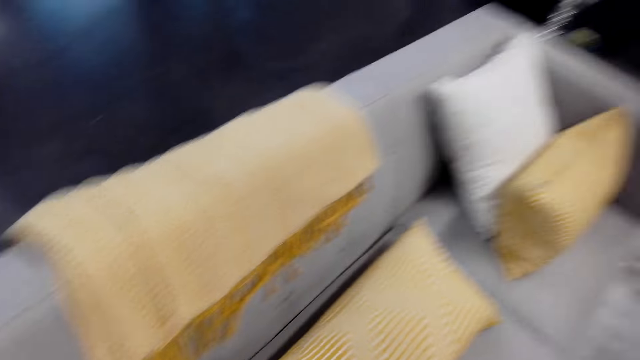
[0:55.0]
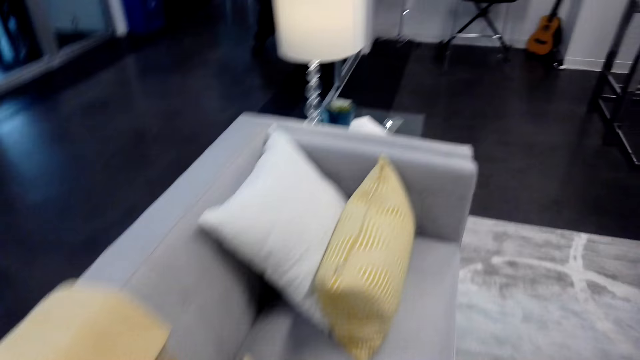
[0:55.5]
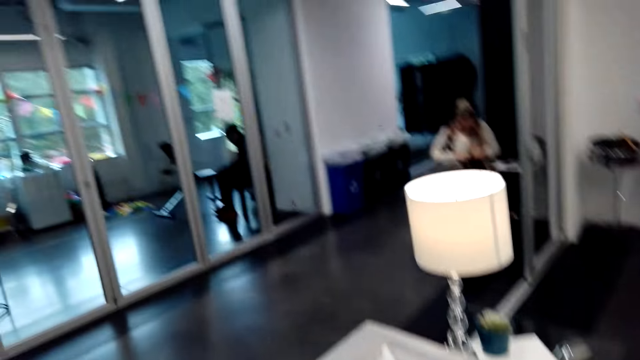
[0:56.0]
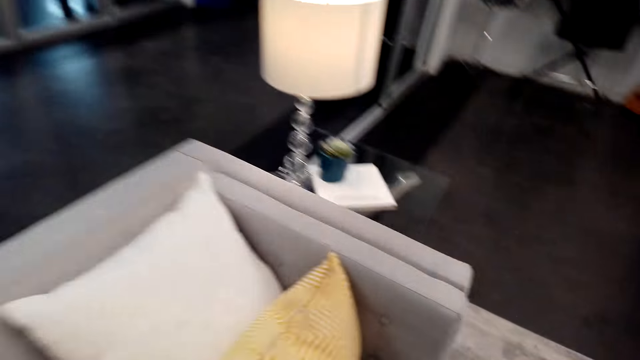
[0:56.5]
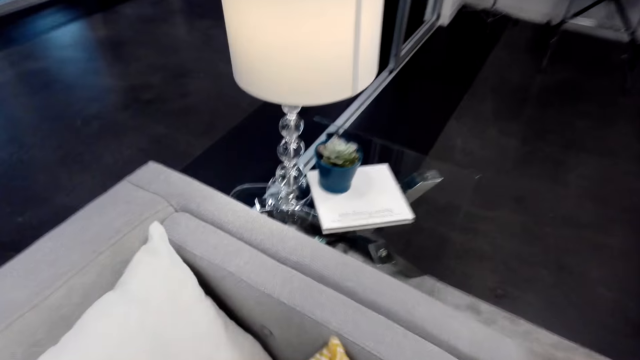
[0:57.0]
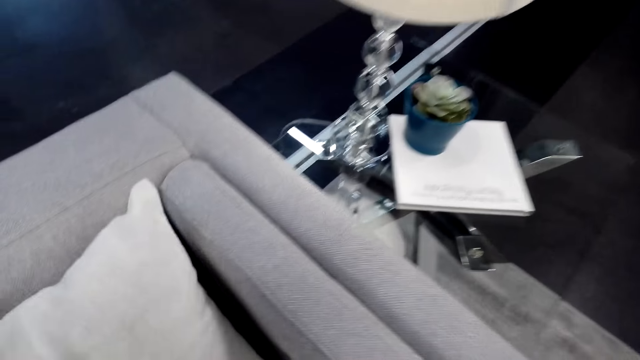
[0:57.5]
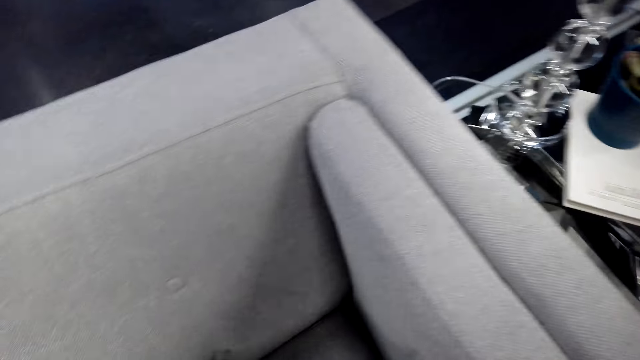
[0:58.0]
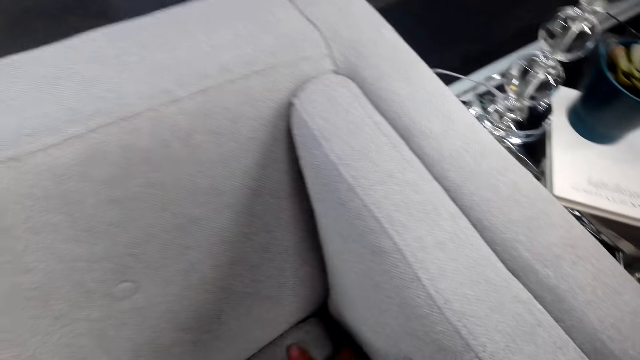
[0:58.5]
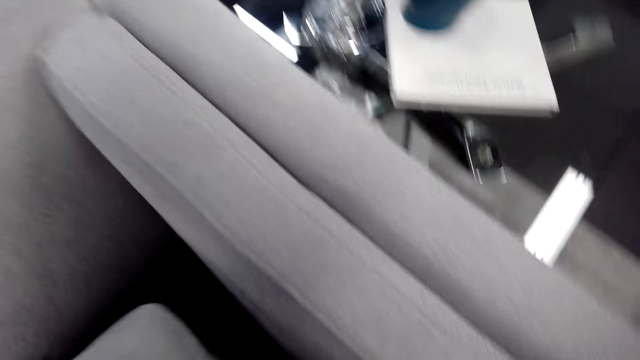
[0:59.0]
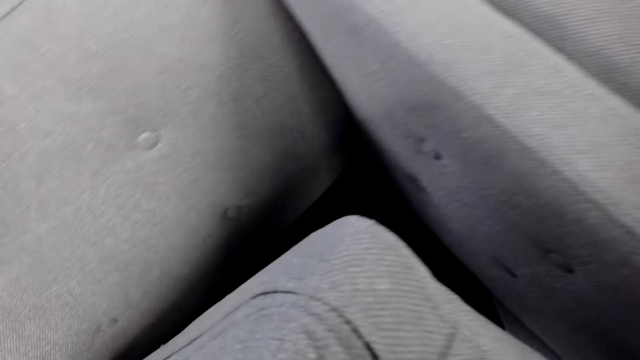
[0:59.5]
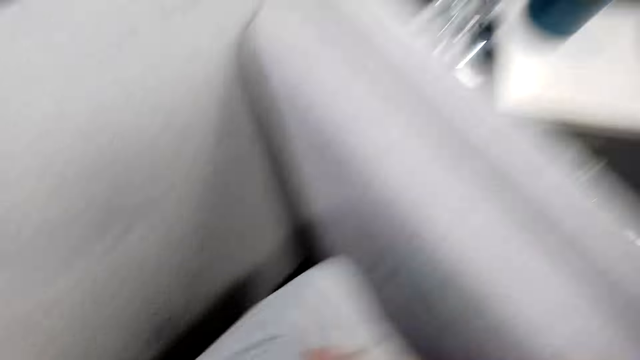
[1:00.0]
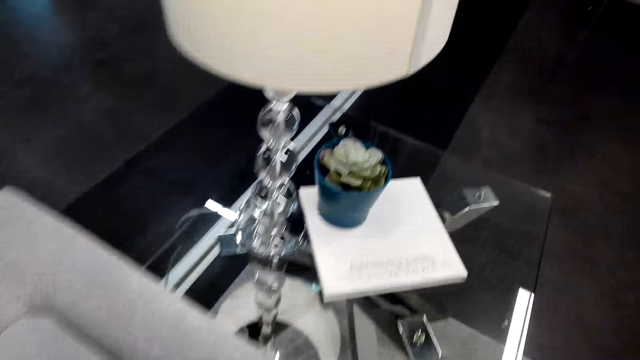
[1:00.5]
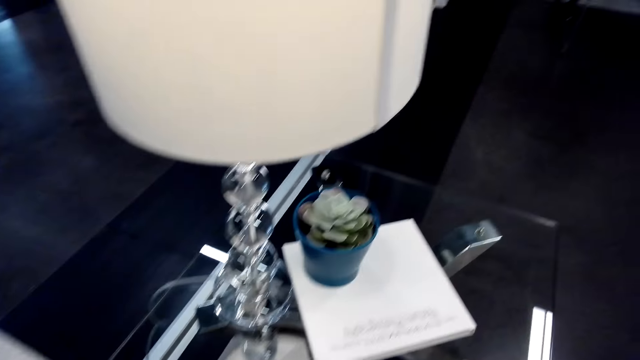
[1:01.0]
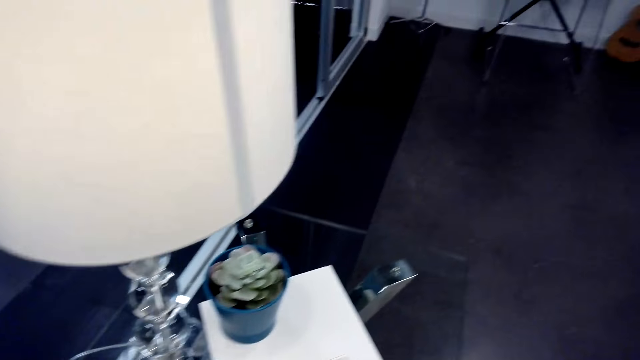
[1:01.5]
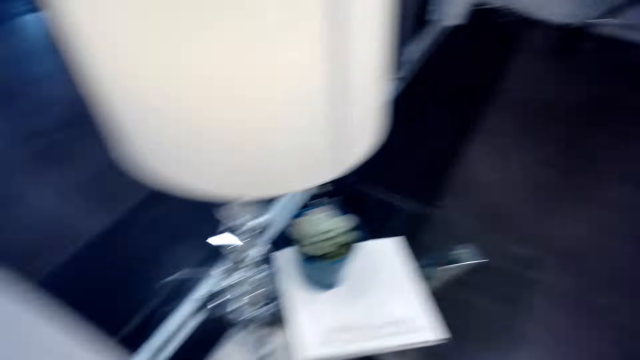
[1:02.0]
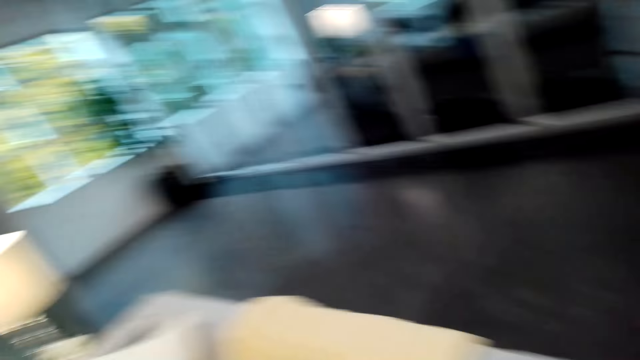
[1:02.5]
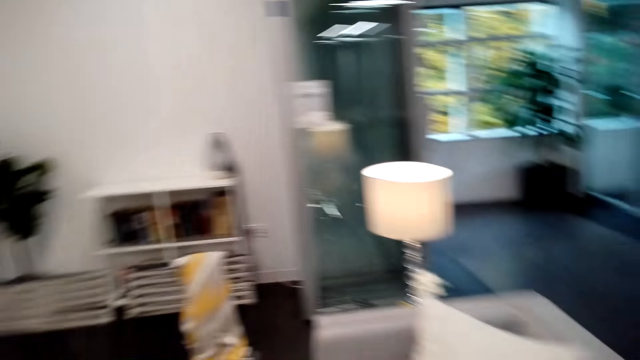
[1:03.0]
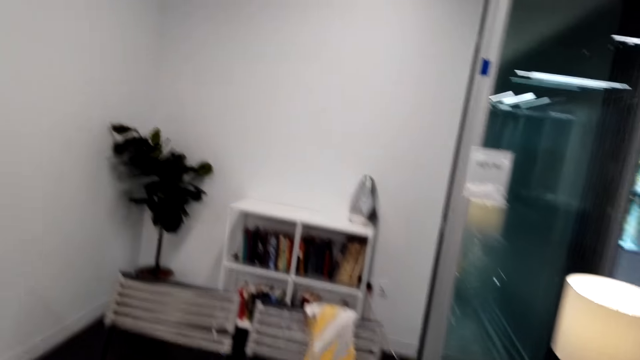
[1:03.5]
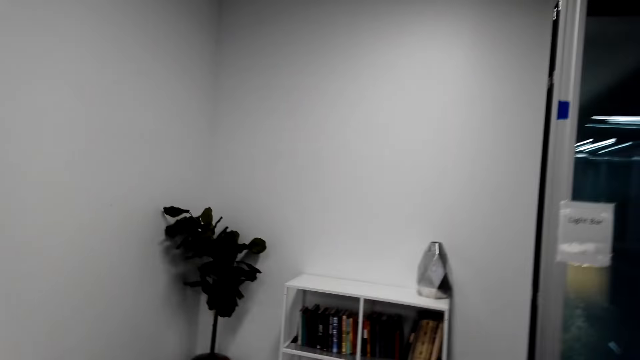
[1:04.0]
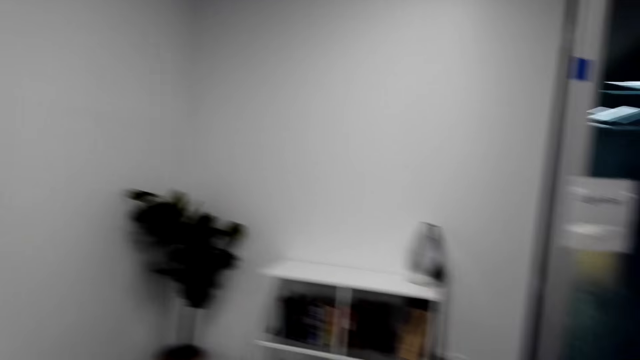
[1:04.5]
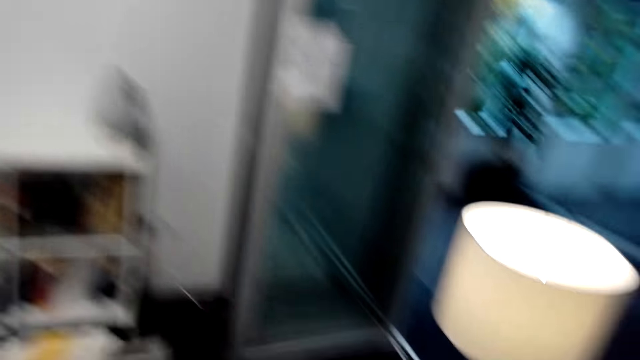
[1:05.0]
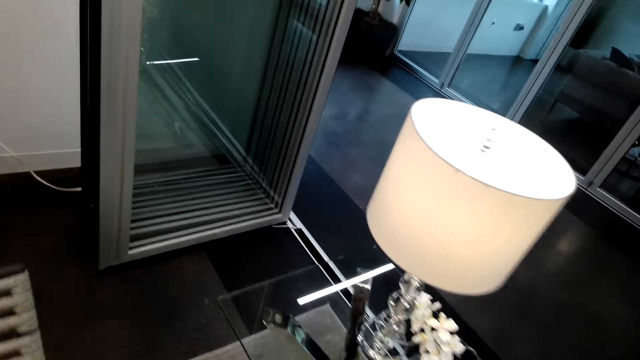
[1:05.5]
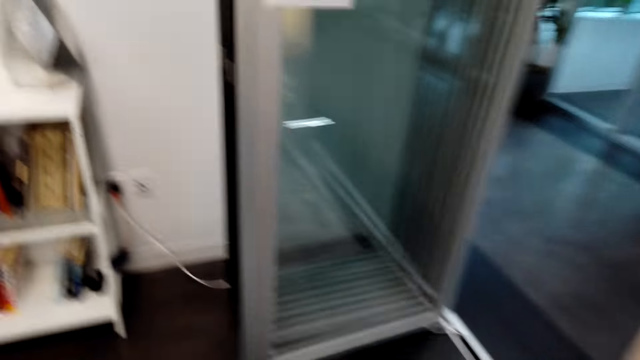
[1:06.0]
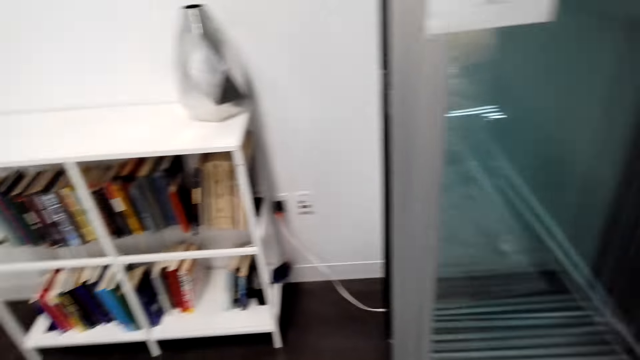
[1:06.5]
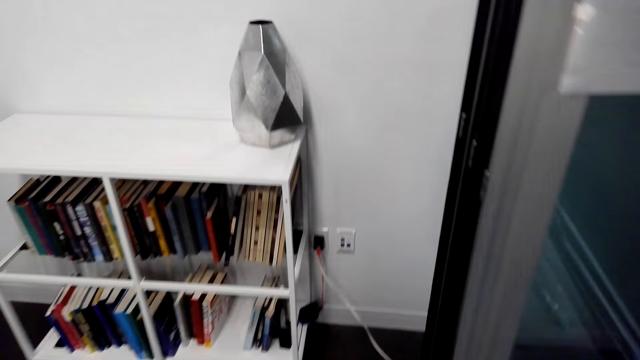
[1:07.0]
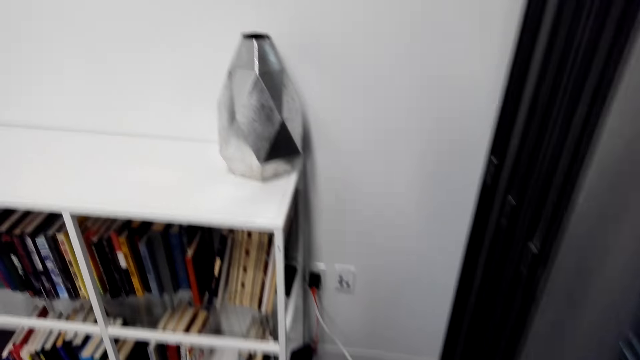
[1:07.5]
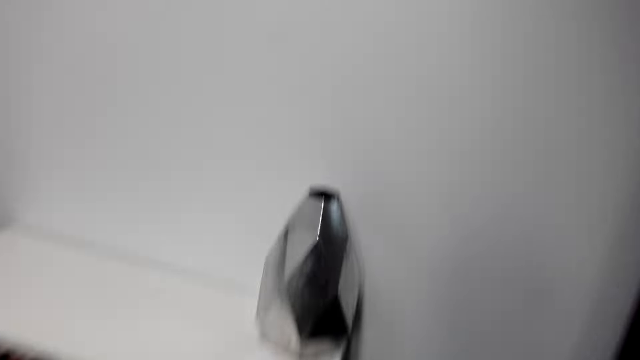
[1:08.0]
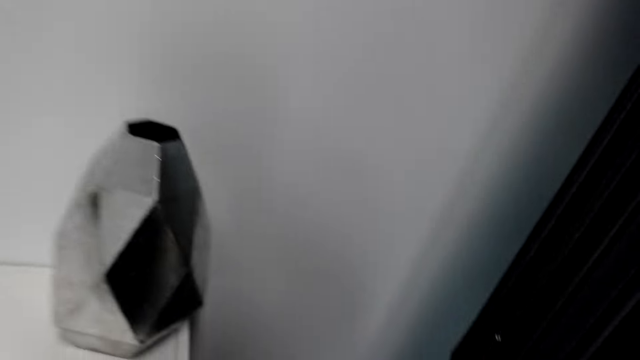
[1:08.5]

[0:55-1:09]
The camera wearer moves a cushion. A woman sits on a chair. A man sits on a chair. The camera wearer moves a pillow. They lift the cushion. They remove cushions from the couch. They look around a room.

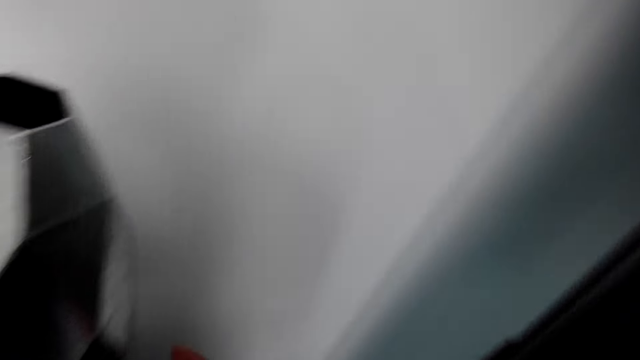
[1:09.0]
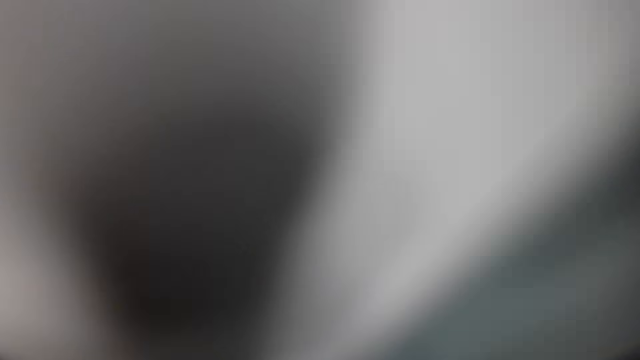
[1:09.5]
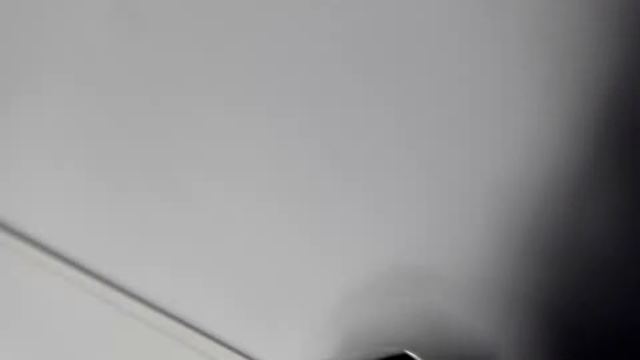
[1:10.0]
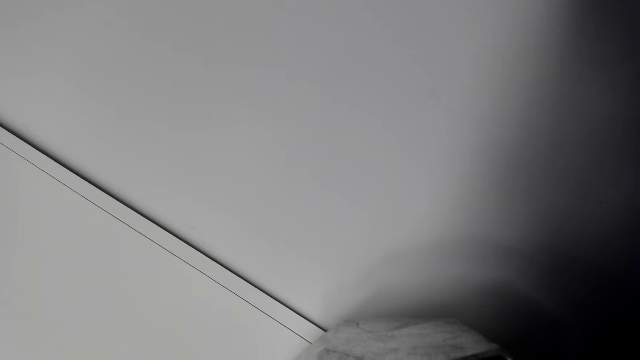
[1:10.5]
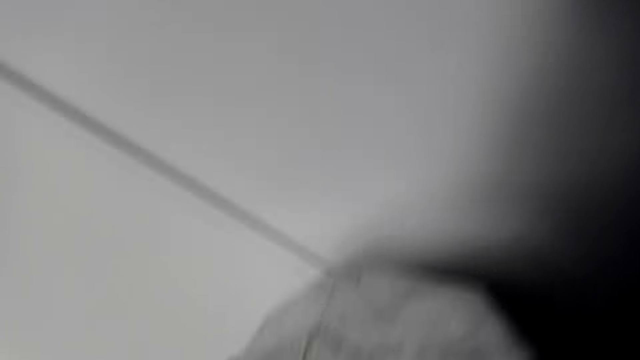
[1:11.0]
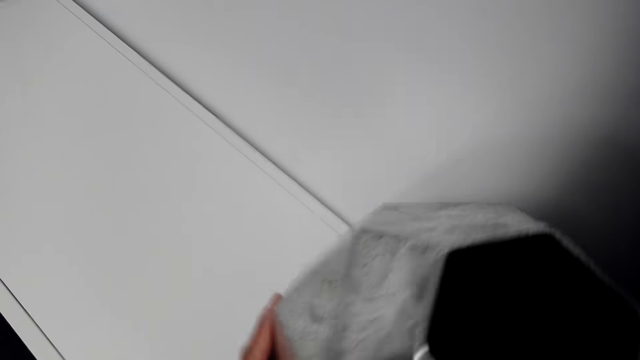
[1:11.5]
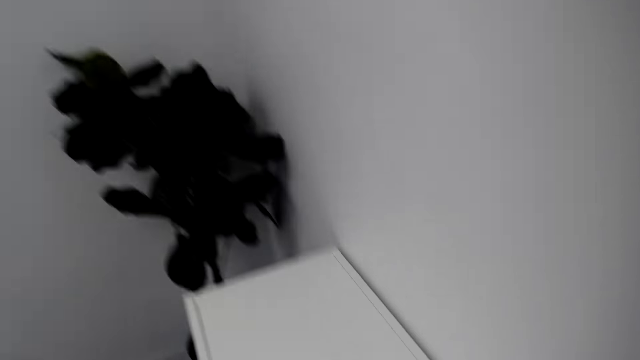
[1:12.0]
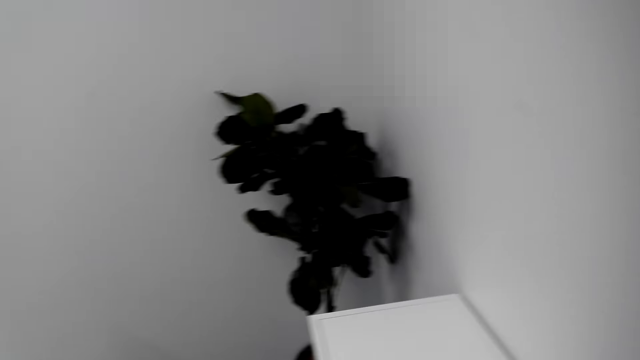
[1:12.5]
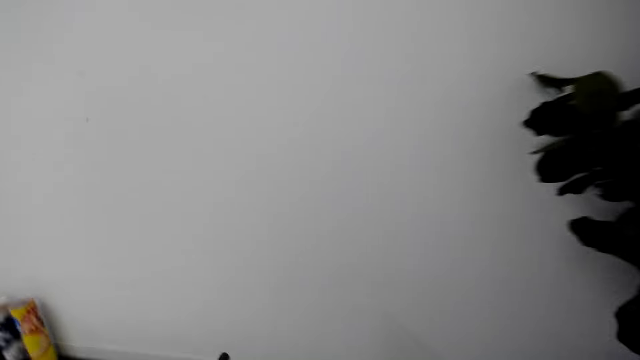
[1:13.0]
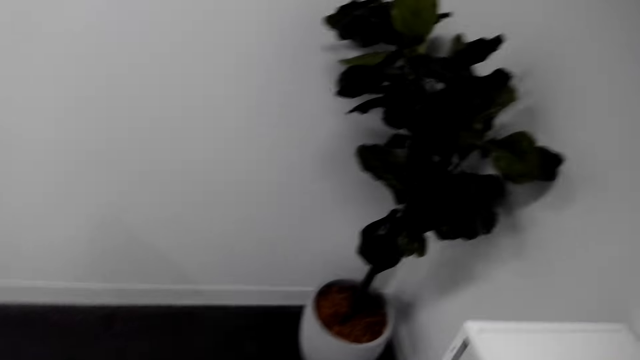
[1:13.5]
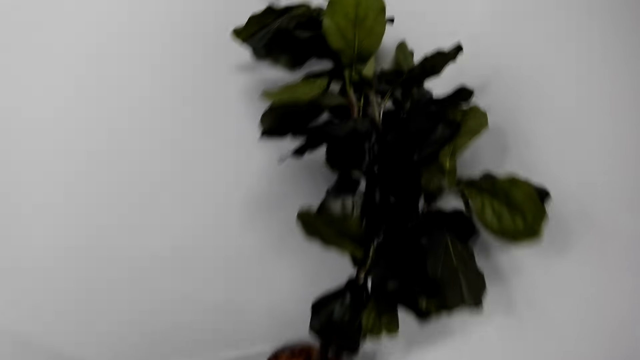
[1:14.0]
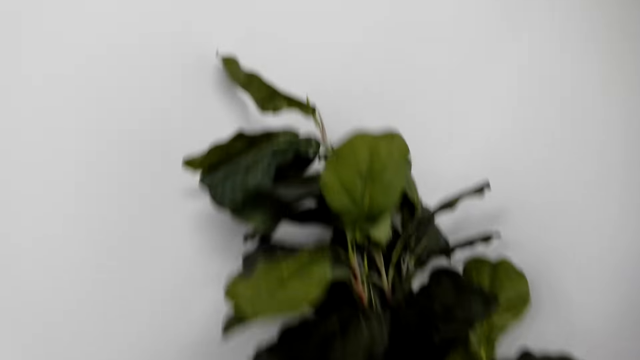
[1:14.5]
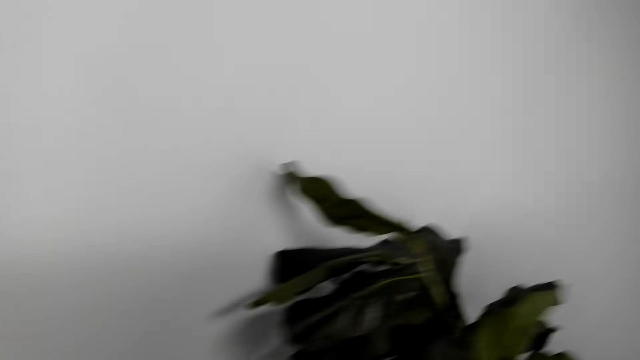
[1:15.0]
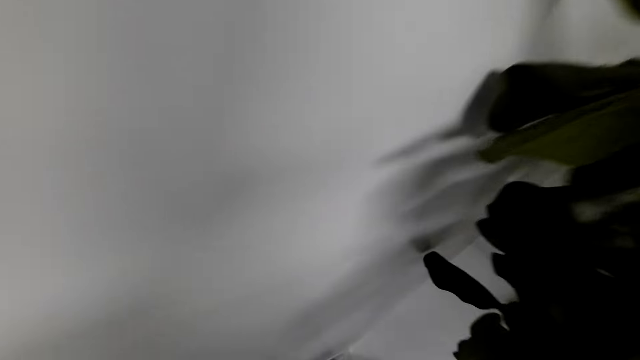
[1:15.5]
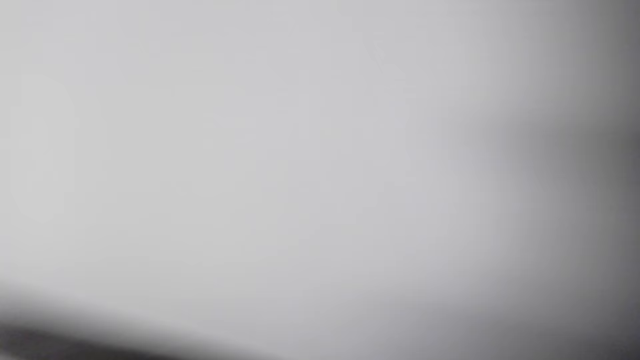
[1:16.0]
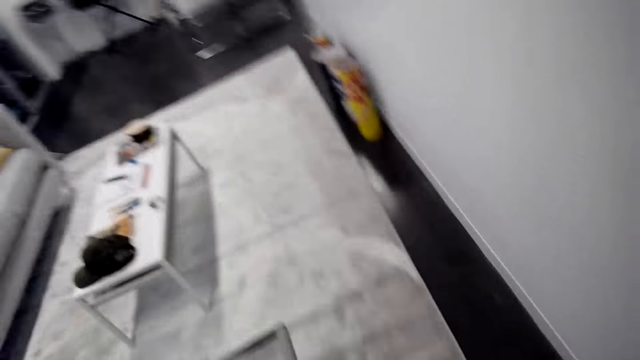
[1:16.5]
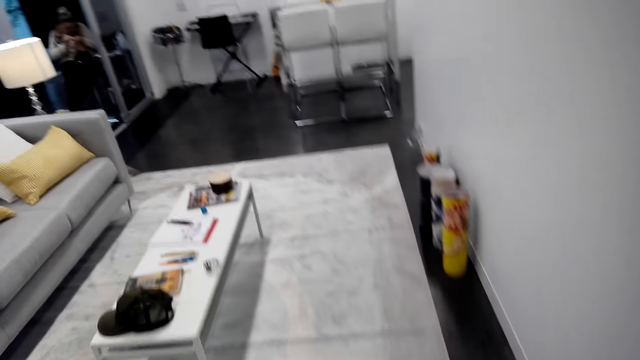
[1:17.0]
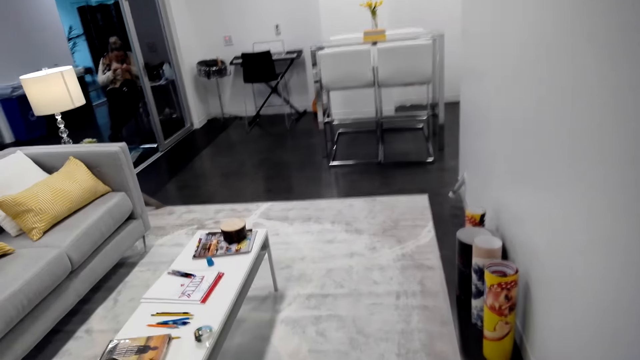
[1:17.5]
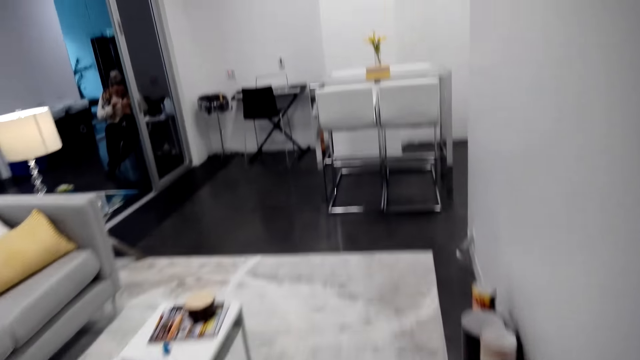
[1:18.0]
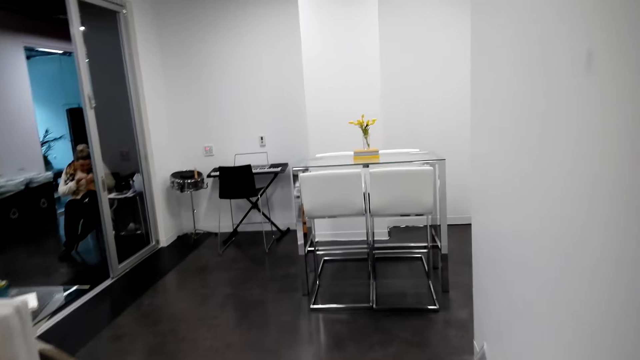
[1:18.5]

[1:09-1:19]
The camera wearer holds a vase. They look on the floor.
